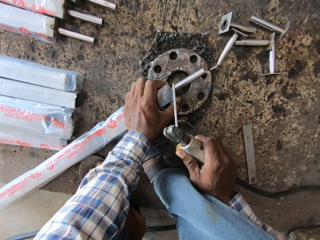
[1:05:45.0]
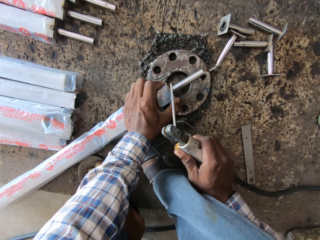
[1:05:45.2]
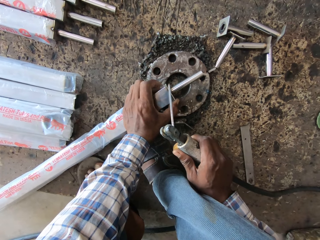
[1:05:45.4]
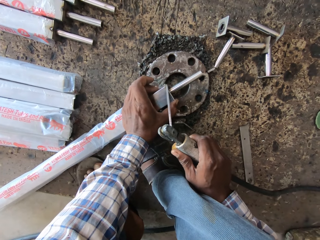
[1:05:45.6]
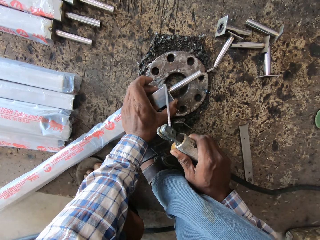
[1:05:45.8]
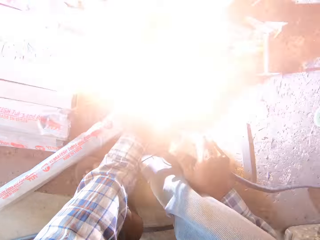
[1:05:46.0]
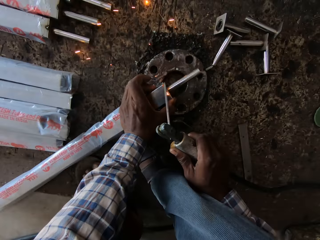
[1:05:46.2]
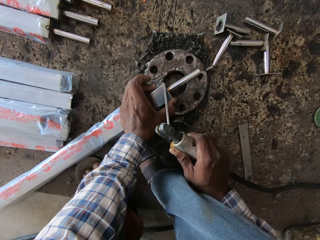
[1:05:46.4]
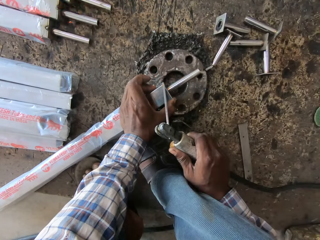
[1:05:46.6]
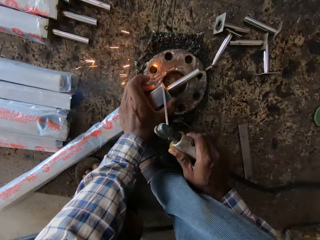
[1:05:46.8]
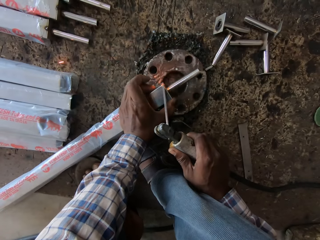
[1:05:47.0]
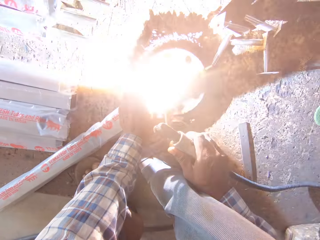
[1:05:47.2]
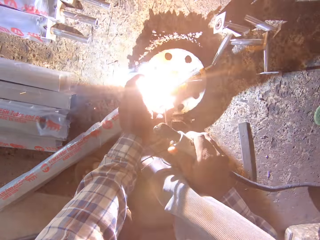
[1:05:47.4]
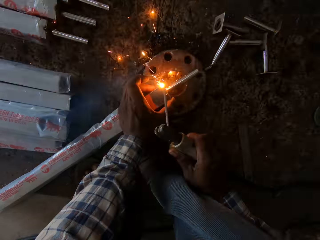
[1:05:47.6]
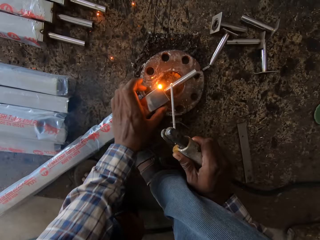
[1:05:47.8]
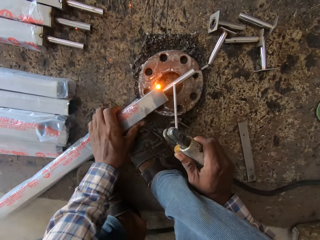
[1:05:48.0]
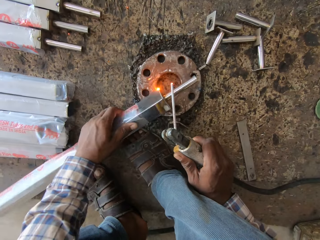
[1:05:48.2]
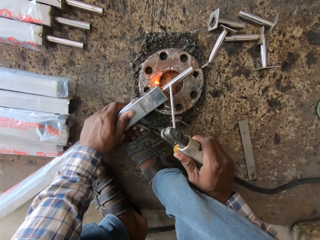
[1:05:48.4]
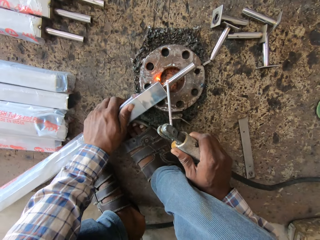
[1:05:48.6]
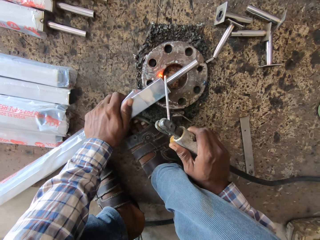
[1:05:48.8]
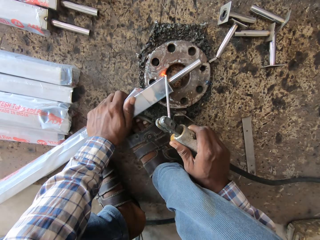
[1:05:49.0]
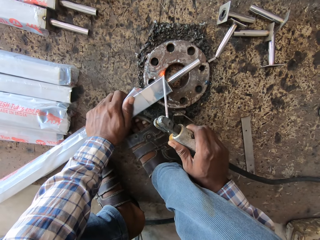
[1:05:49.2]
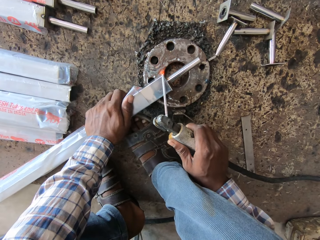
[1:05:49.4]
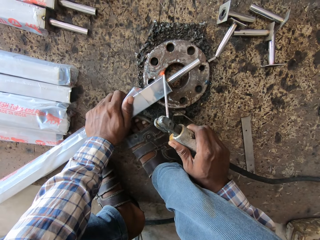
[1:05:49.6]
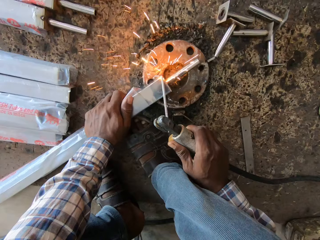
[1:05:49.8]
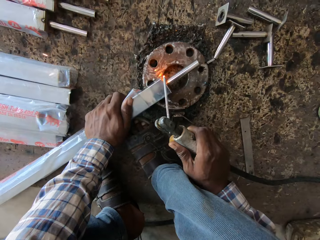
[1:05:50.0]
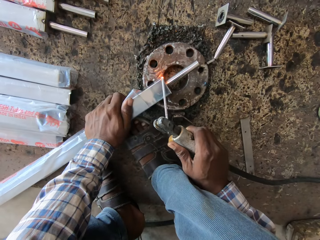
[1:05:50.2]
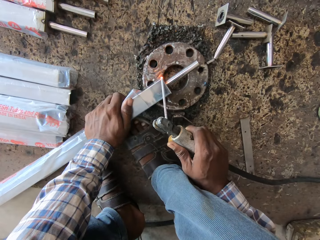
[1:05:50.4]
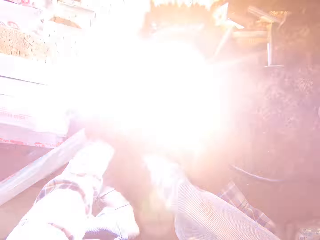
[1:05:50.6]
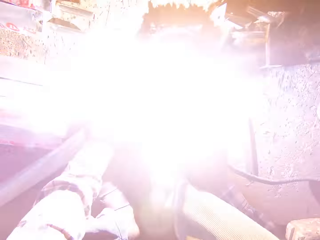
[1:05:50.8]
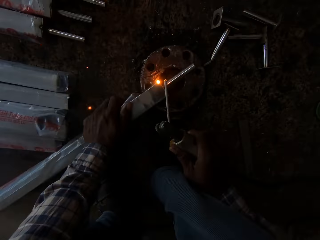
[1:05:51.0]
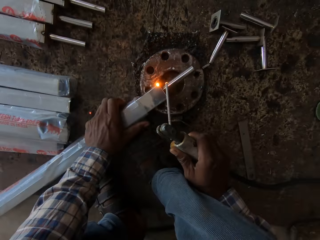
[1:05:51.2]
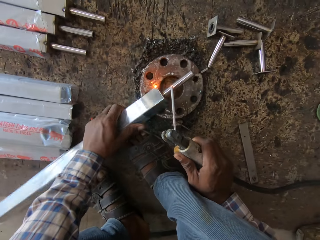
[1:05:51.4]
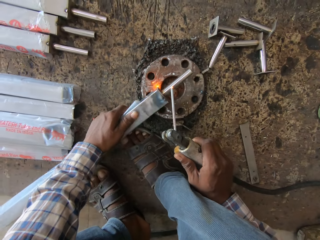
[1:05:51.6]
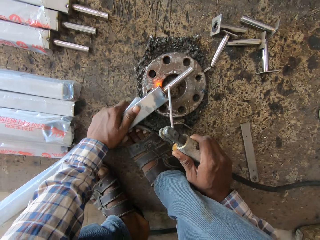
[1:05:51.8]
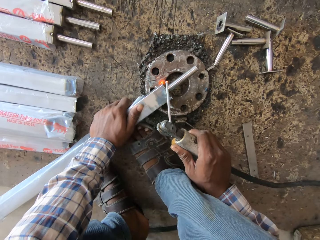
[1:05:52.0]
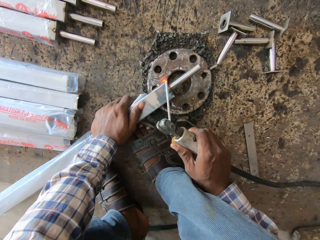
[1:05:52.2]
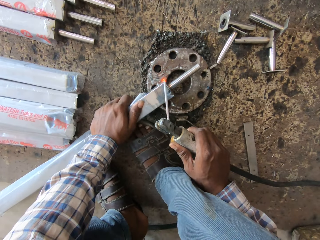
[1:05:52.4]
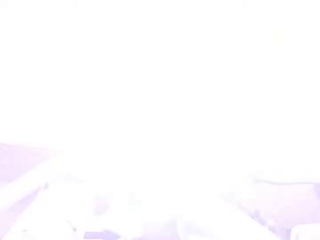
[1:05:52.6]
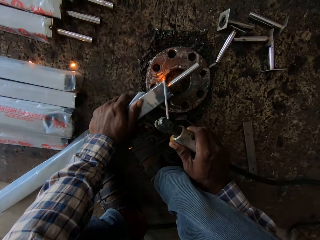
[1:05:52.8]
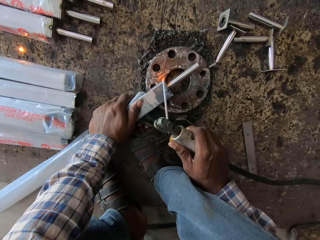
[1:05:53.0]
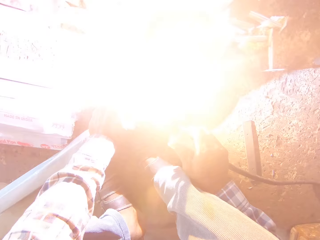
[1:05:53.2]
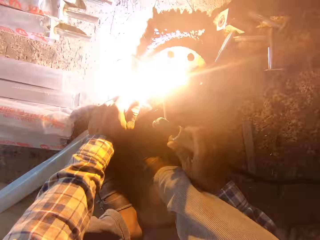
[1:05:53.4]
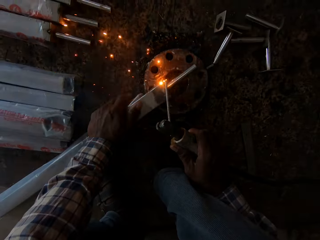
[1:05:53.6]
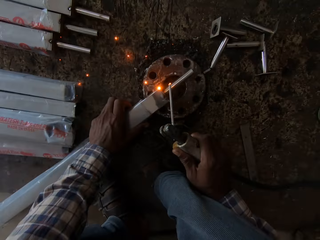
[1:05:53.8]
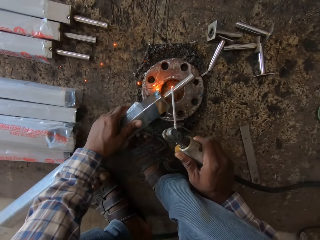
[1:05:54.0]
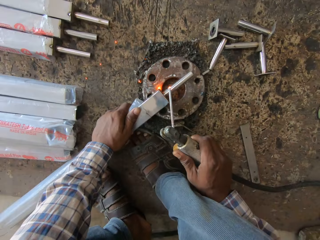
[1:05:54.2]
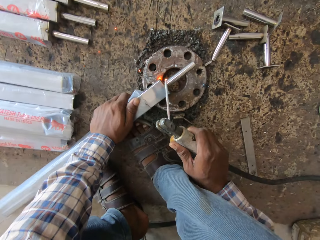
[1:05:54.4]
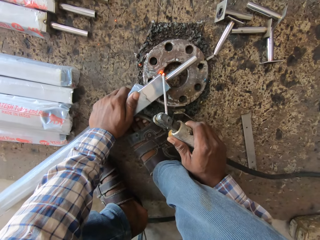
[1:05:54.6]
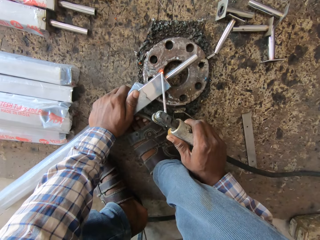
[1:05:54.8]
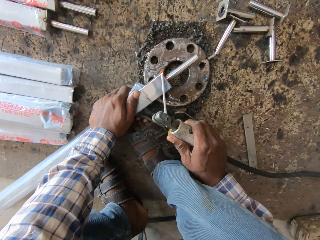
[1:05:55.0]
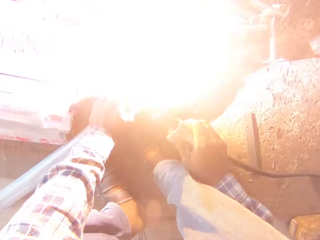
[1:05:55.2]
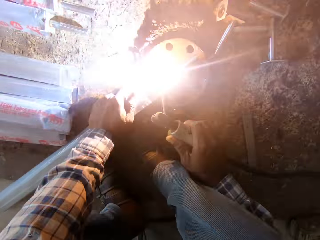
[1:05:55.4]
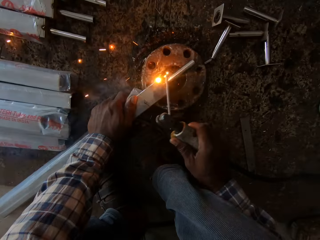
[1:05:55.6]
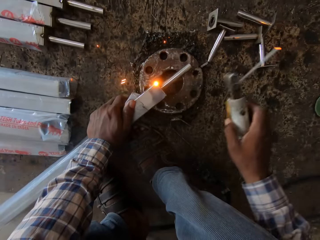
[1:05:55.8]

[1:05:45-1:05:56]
The camera wearer welds metal with a welding rod. They turn the metal with the left hand. They weld the metal with the welding rod. They turn the metal with the left hand. They weld the metal with the welding rod. They turn the metal with the left hand.

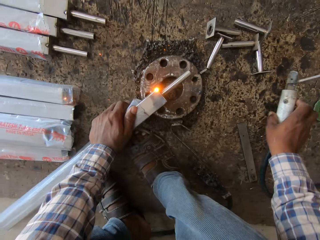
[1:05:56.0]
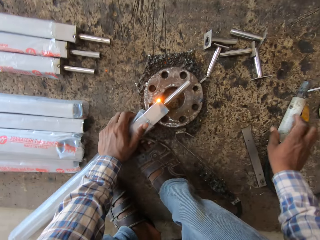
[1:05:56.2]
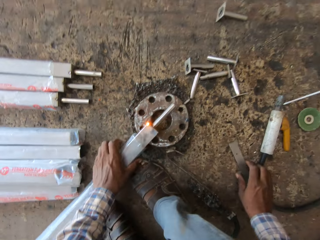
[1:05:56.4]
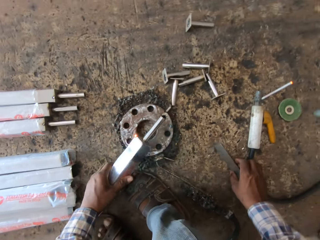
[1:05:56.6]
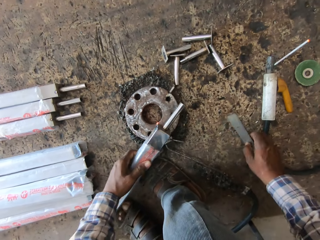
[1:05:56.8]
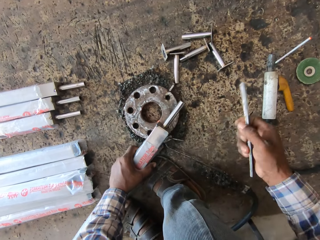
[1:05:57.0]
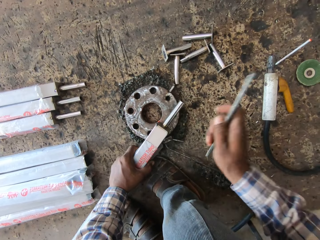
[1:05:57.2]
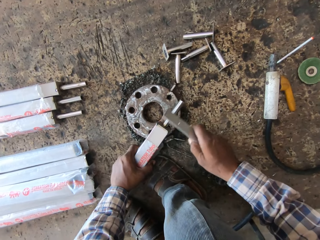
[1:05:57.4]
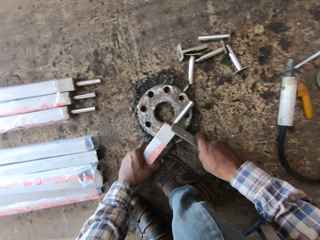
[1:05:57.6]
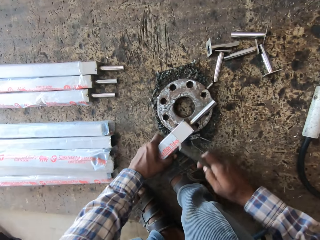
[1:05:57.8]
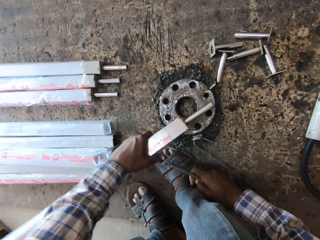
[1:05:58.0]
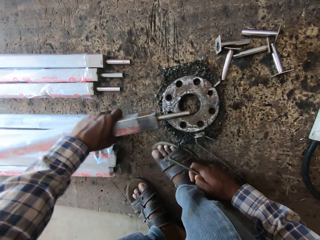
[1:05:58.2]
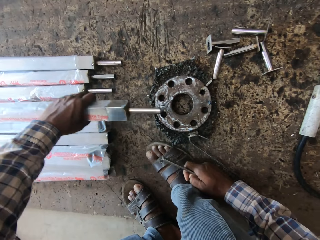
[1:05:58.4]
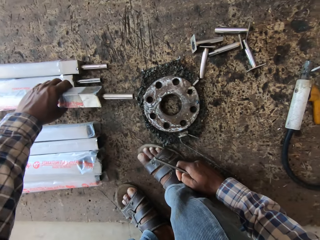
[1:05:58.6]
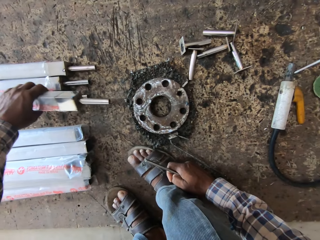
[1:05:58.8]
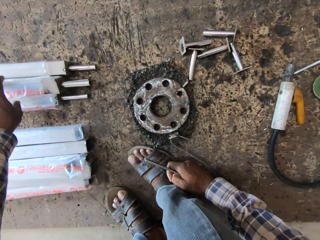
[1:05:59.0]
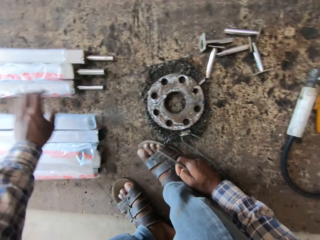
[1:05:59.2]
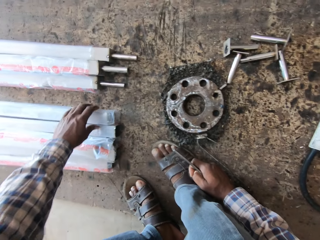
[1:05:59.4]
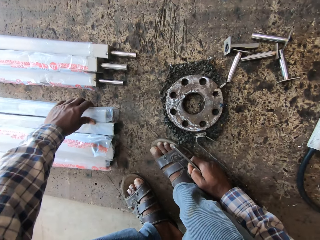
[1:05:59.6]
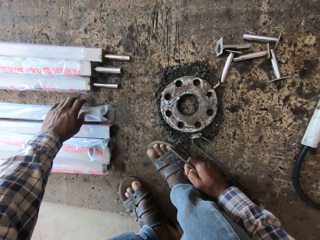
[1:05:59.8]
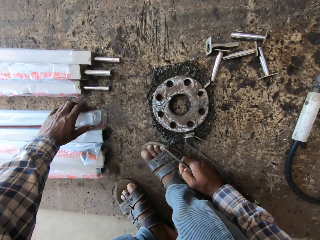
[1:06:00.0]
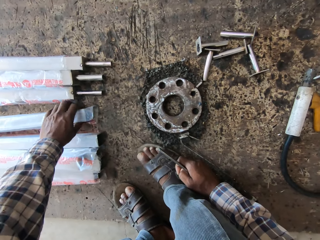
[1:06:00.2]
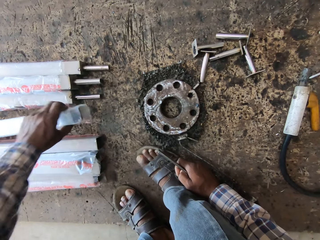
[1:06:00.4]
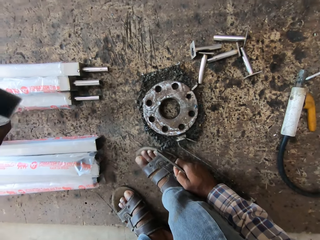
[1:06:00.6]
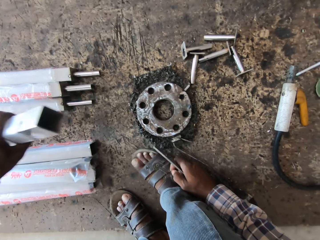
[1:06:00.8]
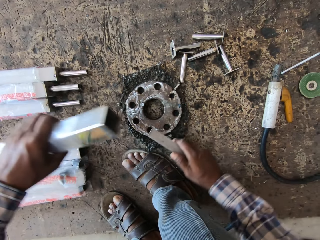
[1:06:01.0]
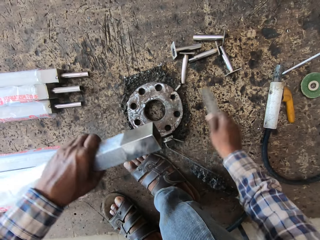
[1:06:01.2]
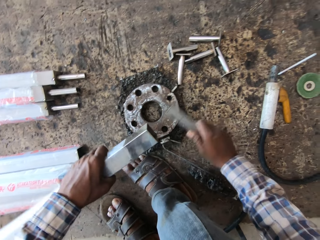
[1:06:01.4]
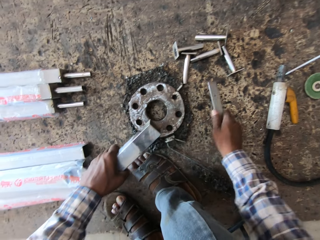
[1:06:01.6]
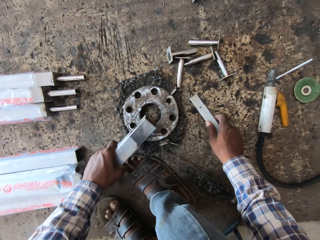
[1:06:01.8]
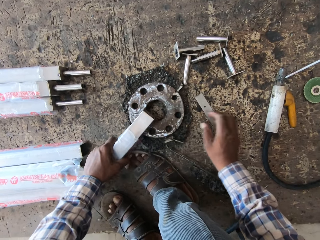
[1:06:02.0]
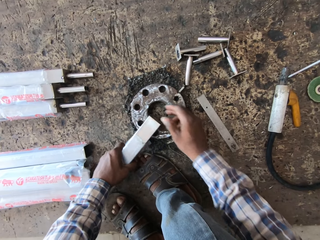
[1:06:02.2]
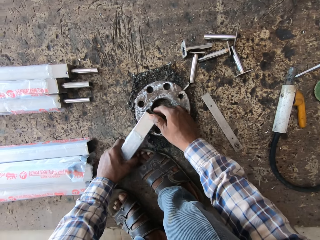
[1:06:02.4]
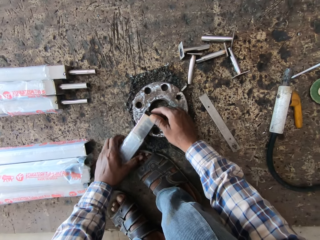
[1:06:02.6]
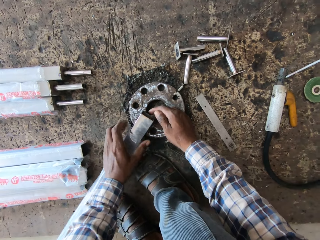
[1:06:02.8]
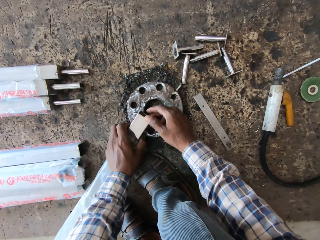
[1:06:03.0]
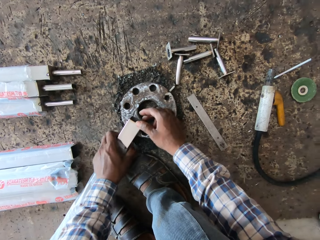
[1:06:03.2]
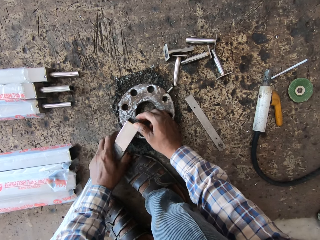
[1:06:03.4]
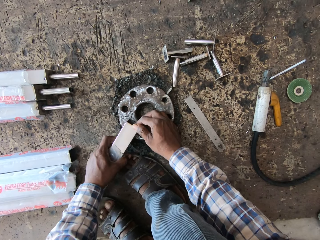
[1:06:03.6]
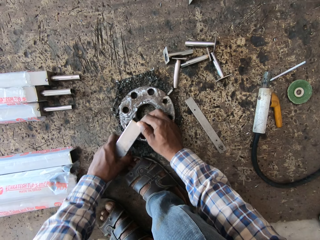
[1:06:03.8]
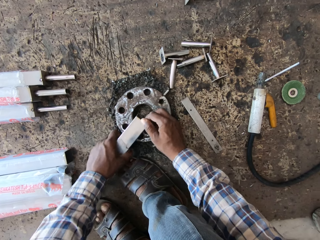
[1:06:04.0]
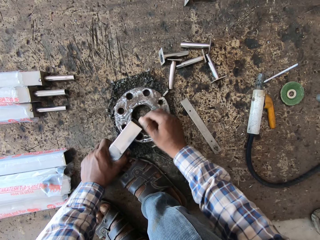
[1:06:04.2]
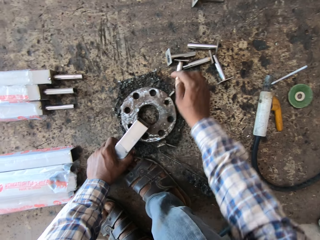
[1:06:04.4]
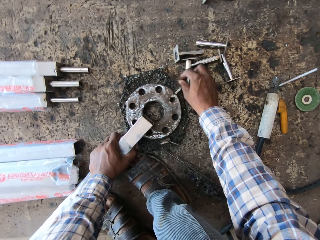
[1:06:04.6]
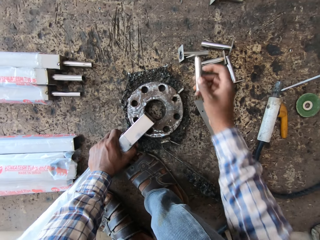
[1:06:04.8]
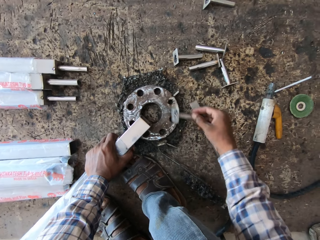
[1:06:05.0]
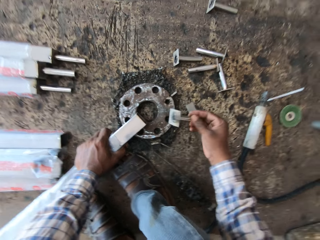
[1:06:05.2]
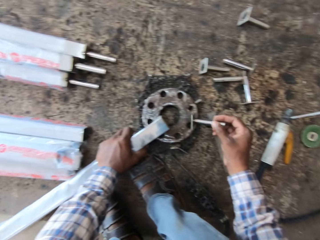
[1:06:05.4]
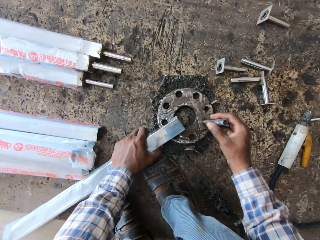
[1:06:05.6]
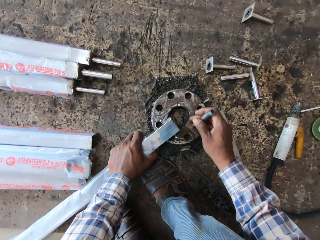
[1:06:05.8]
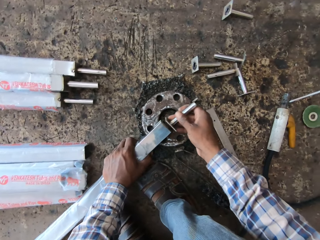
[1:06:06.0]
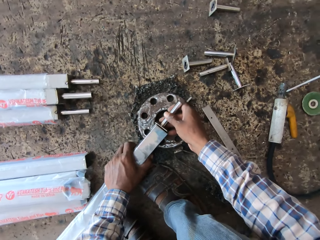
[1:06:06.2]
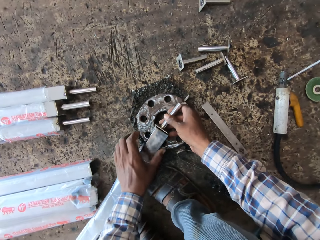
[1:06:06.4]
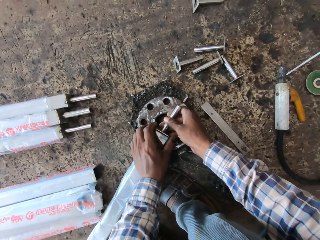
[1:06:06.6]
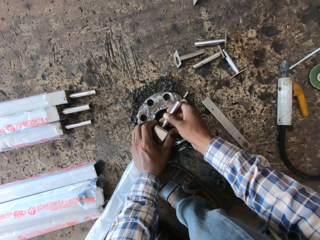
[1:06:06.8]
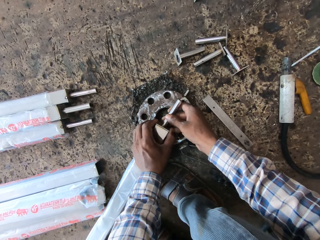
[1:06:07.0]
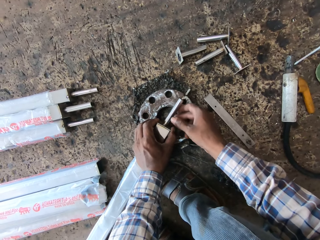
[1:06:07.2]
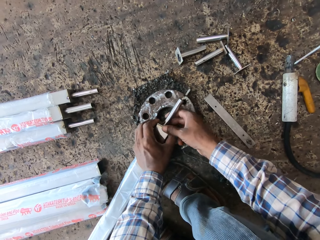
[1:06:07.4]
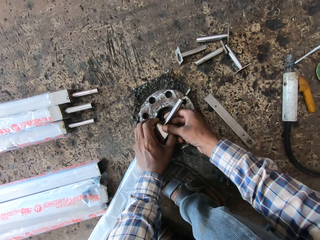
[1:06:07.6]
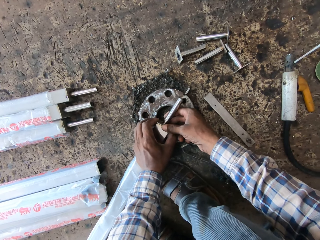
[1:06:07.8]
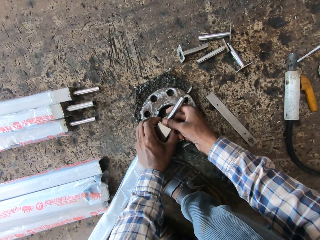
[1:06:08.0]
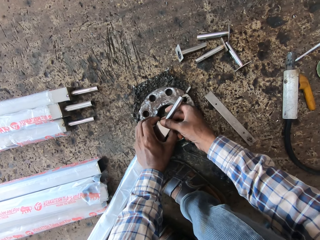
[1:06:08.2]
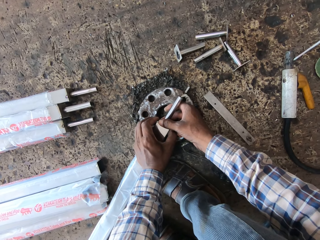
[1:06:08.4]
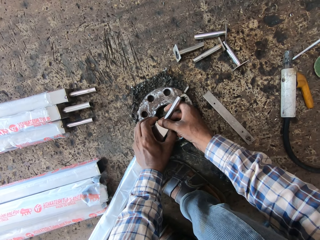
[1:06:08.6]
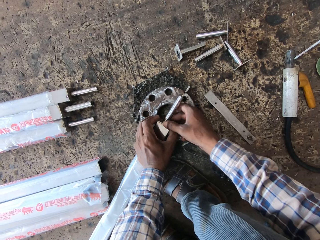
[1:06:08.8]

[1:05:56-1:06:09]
The camera wearer welds the metal with the welding rod. He drops the welding electrode holder with his right hand on the floor. He picks up the metal from the floor with his right hand. He hits the aluminum tube with the metal in his right hand. He drops the aluminum tube on the floor with his left hand. He picks up another aluminum tube with his left hand from the floor. He drops the metal on the floor with his right hand. He places the aluminum tube on the metal piece with his left hand. He holds the aluminum tube with both hands. He picks up a metal tube from the floor with his right hand. He attaches the metal tube to the aluminum tube with his right hand.
